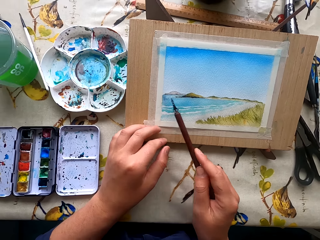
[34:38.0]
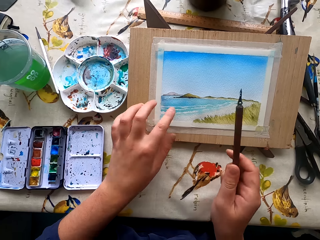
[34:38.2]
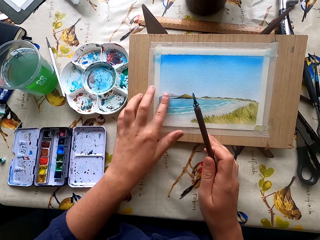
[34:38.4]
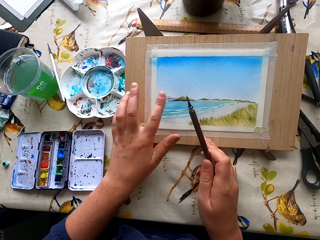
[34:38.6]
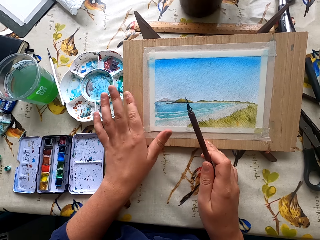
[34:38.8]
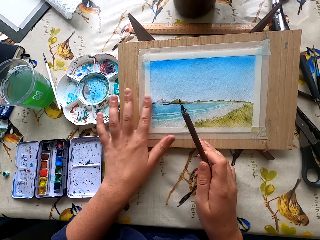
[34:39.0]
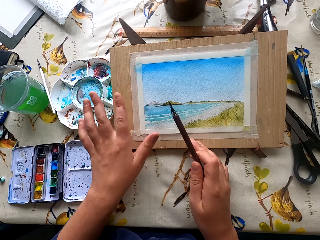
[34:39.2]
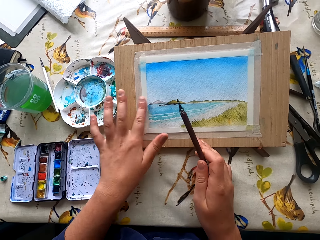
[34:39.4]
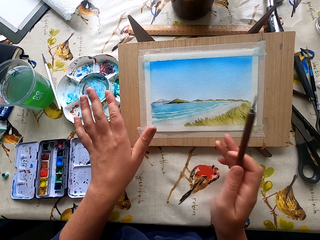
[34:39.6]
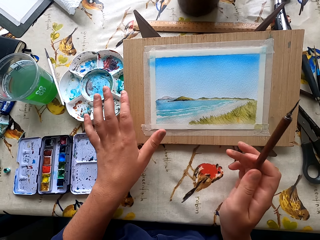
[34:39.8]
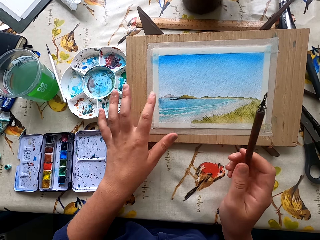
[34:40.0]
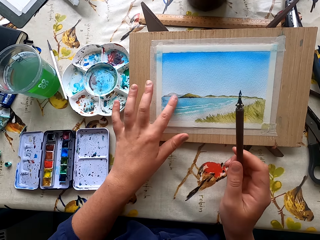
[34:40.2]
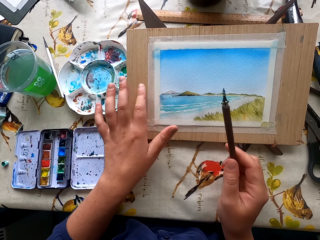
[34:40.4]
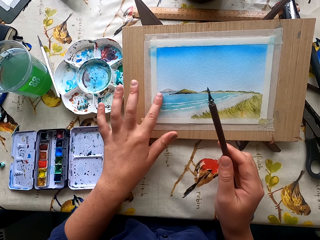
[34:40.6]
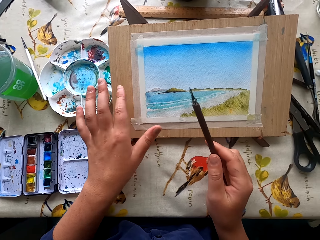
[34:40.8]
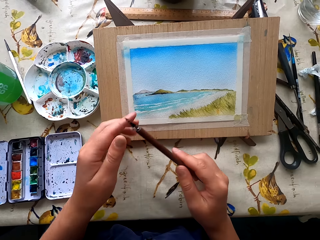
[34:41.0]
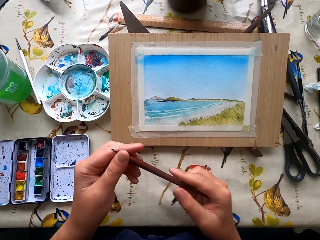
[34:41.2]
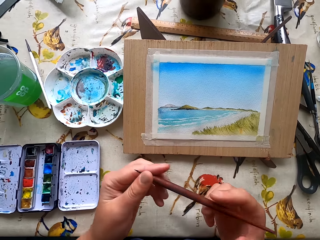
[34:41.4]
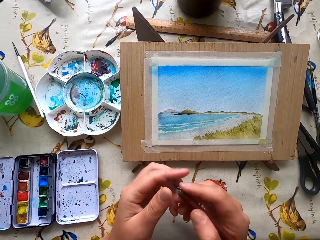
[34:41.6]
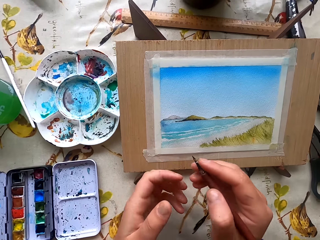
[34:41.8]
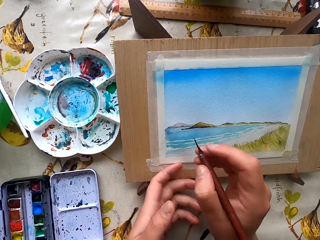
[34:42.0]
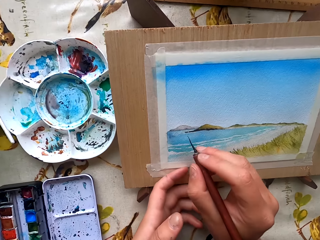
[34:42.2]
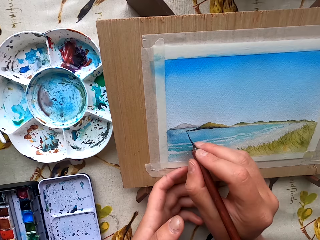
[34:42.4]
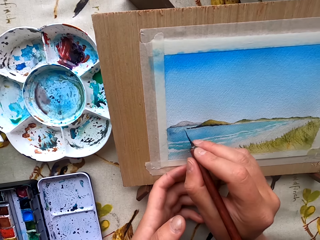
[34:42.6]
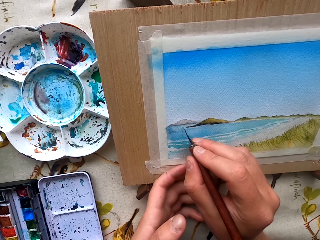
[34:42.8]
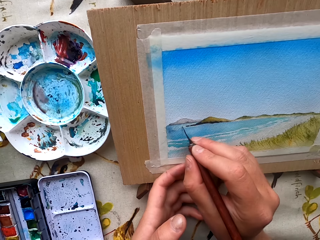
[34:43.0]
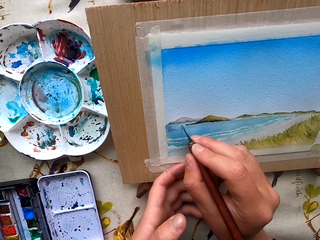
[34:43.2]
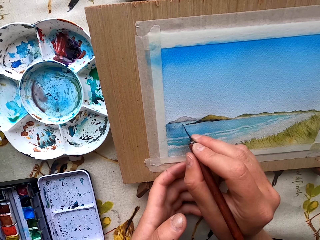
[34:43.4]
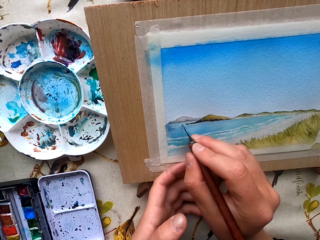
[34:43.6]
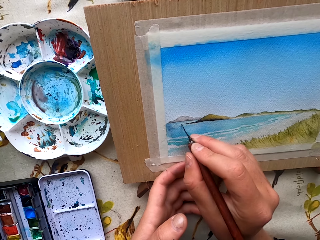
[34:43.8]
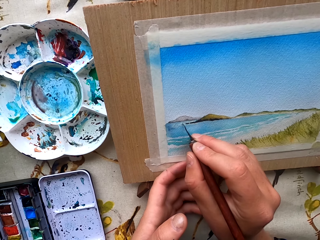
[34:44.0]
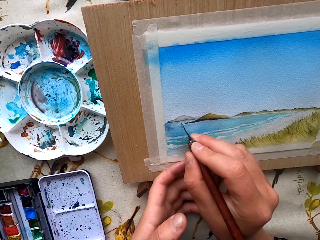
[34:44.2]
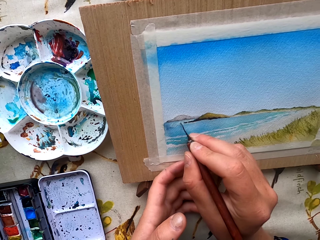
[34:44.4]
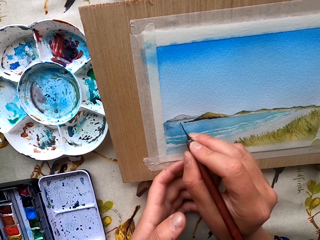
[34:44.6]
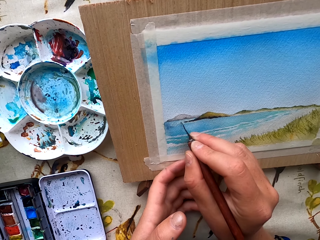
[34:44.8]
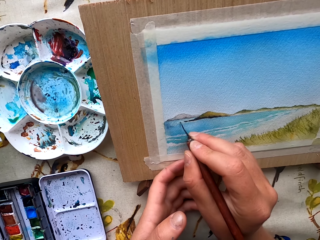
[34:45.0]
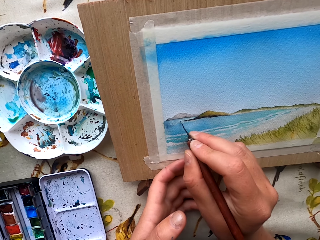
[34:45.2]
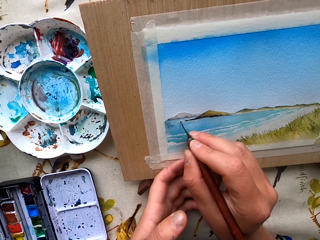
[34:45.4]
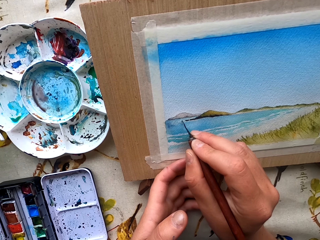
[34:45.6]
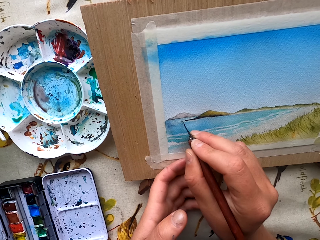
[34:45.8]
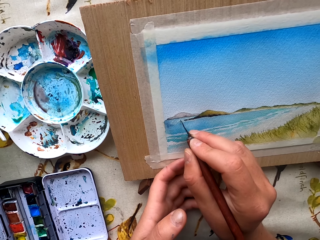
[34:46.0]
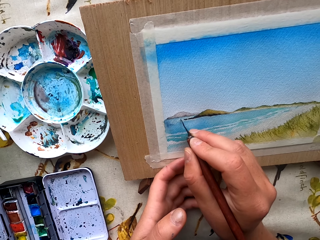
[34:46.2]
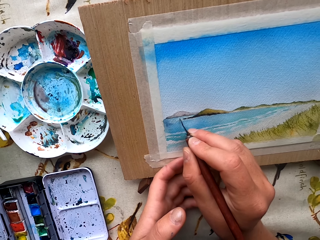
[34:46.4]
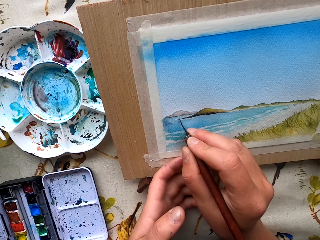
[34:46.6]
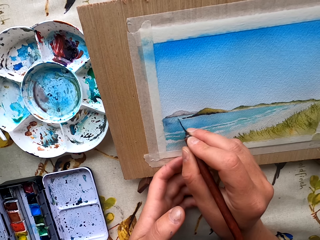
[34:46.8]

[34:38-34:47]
The camera wearer wipes a picture with a finger. He touches the décor with his hands. He holds a paint scraper with his left hand. He scrapes the picture with the paint scraper. He draws with something.
